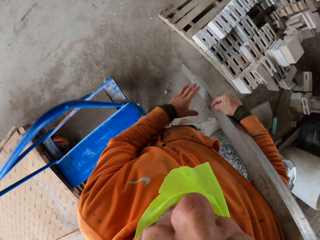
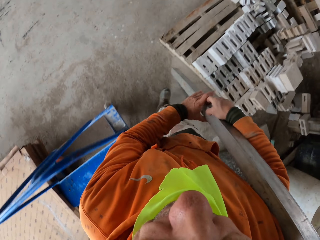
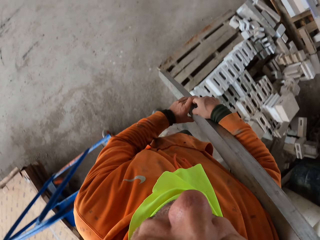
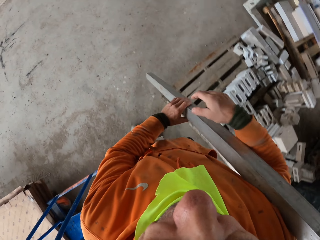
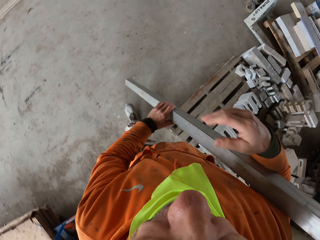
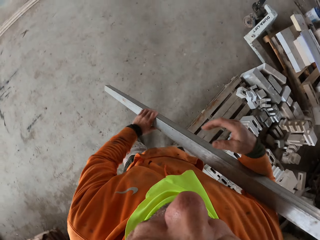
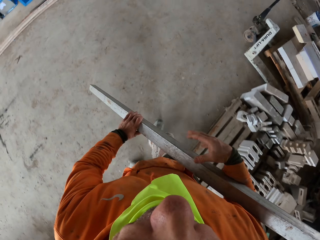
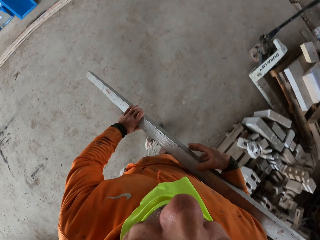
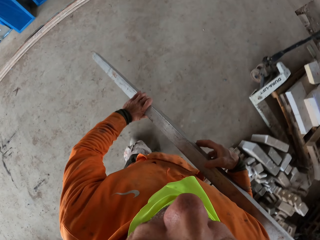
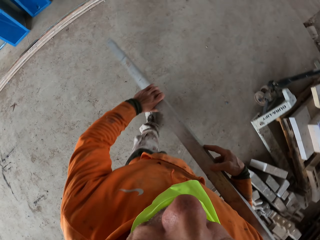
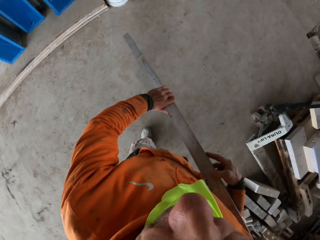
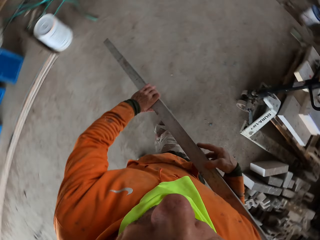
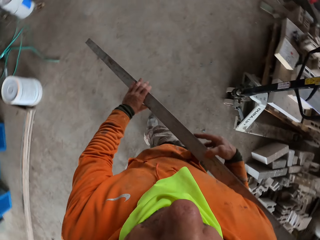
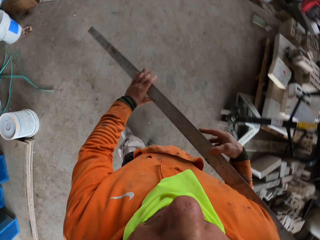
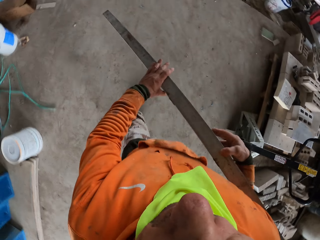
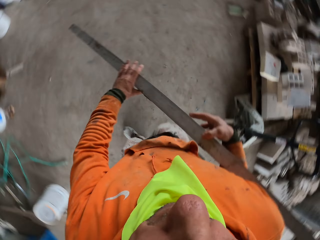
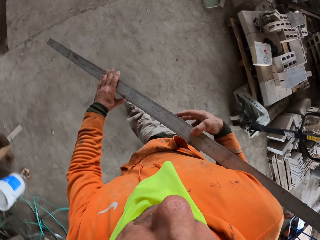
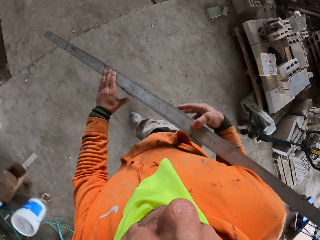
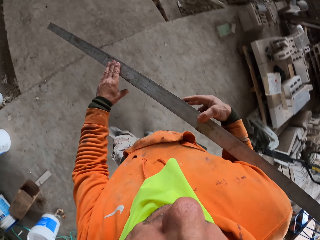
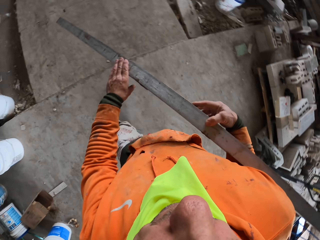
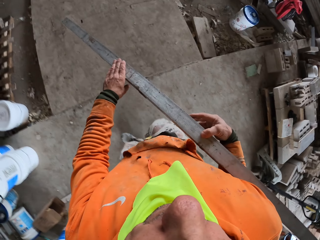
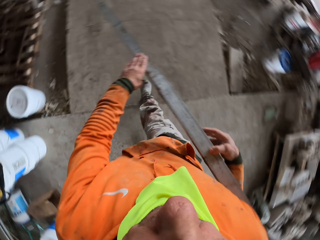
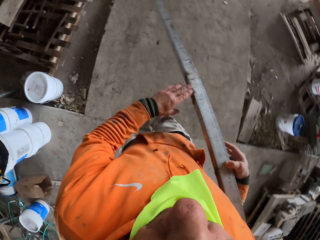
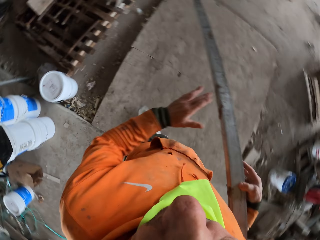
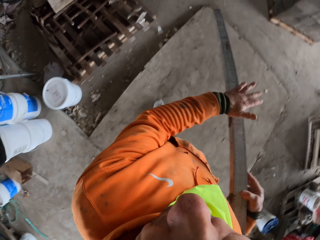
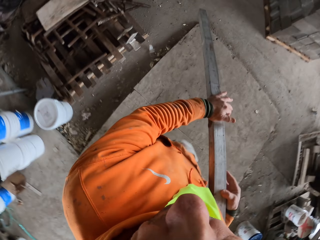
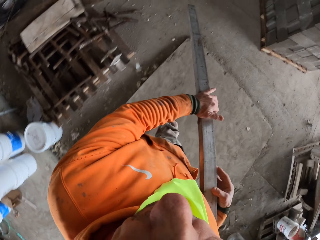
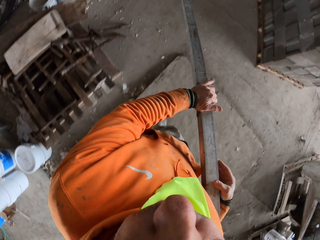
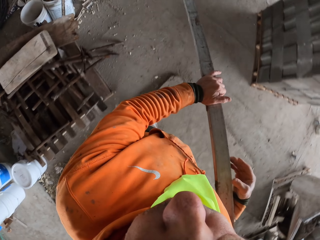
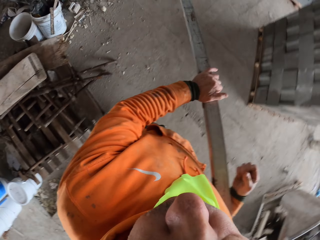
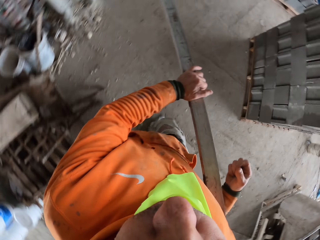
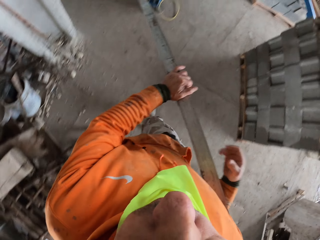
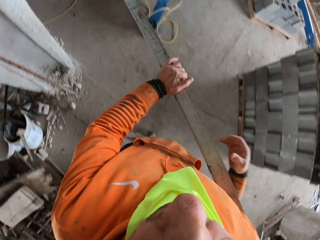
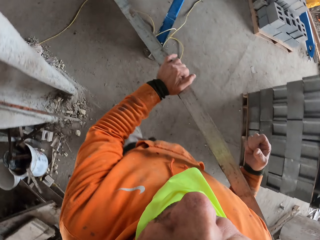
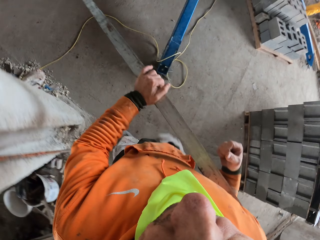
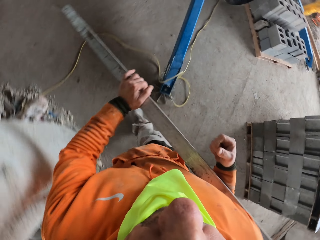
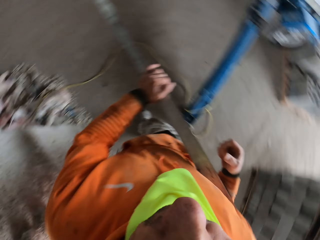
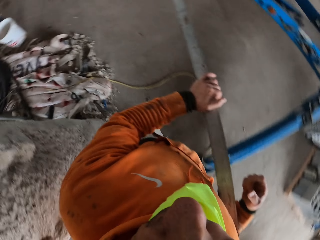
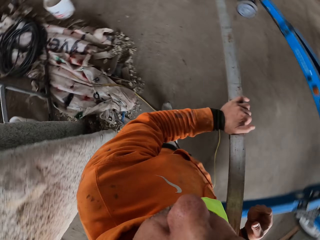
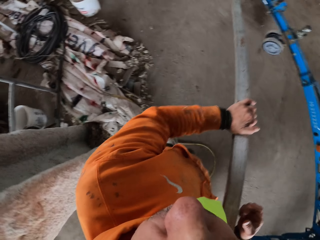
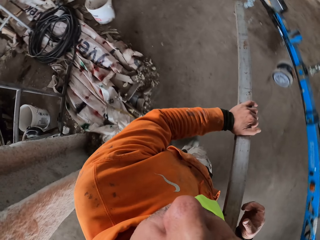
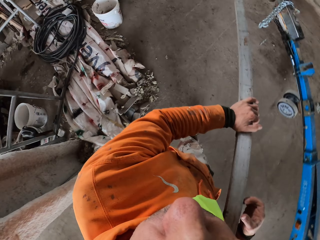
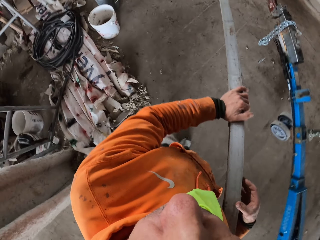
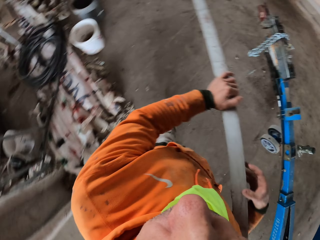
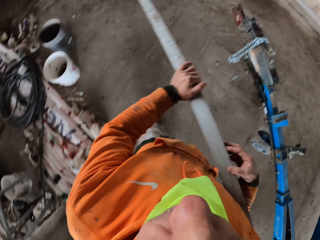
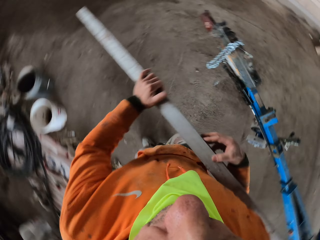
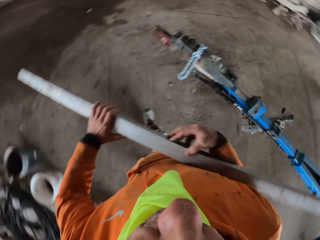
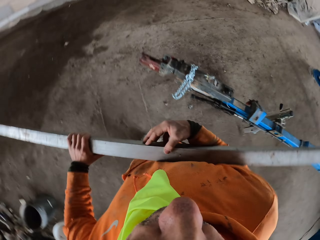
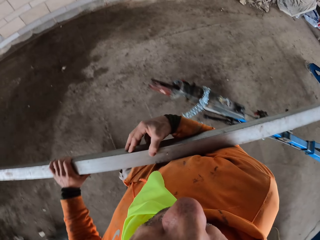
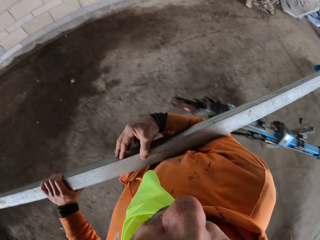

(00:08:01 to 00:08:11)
The camera wearer walks with the iron bar.

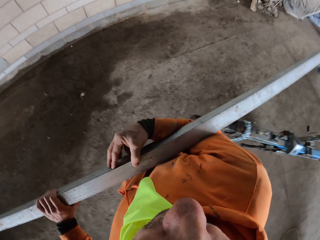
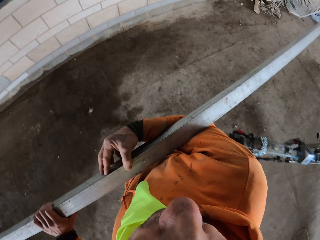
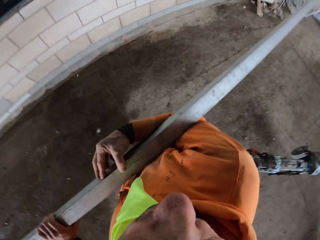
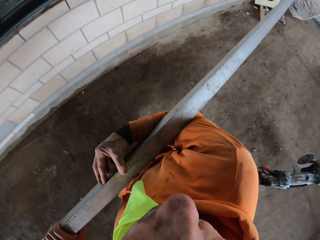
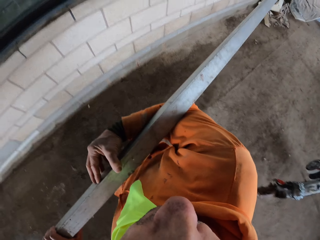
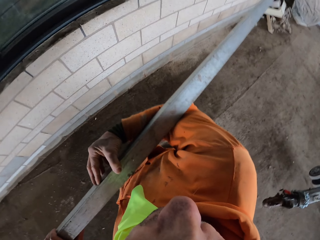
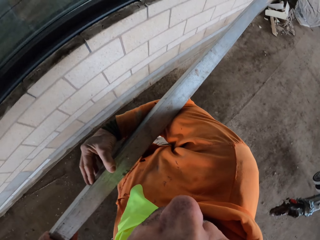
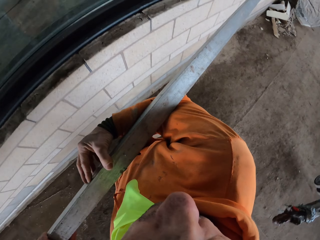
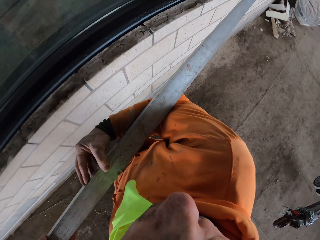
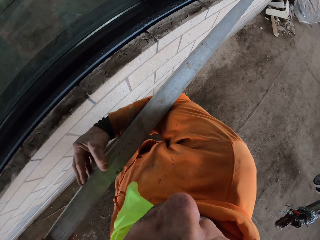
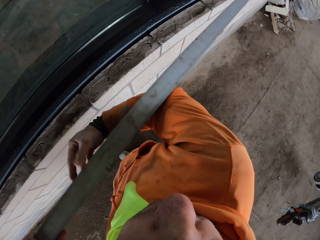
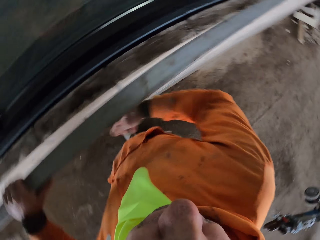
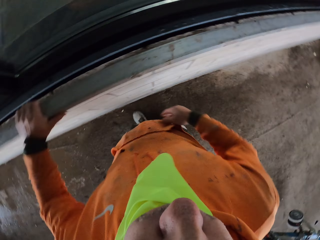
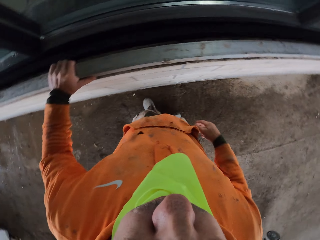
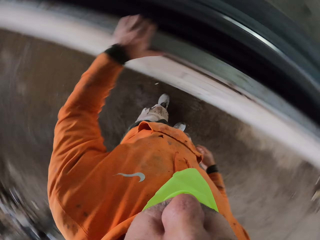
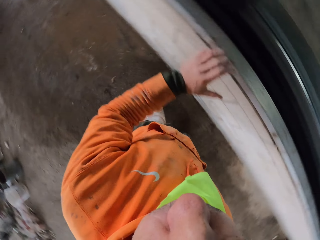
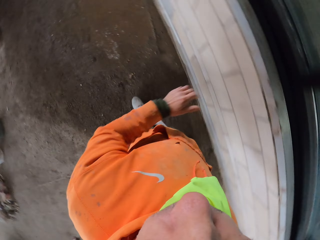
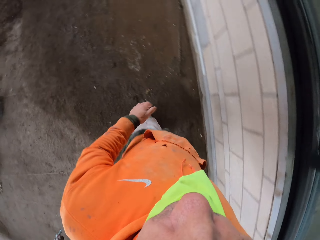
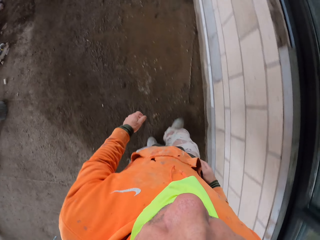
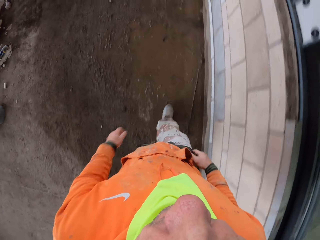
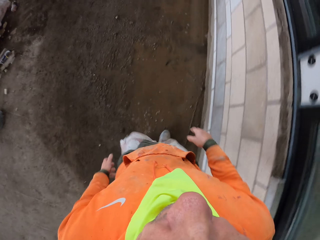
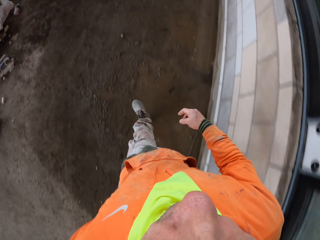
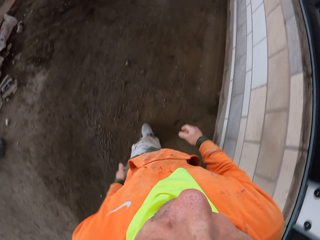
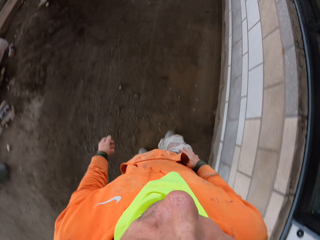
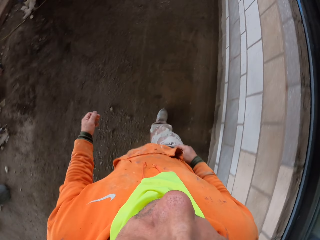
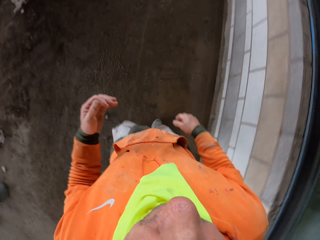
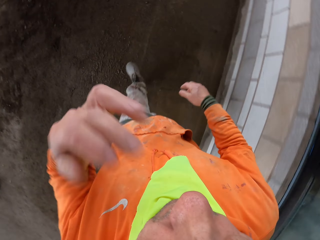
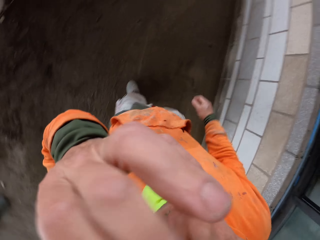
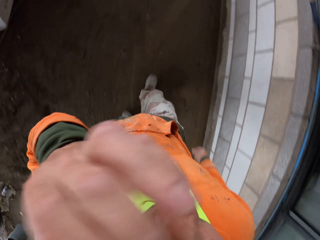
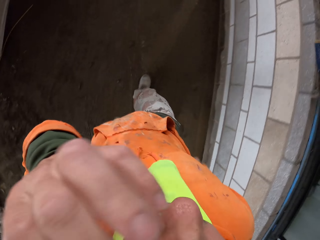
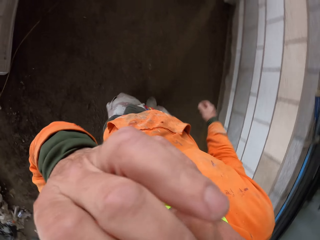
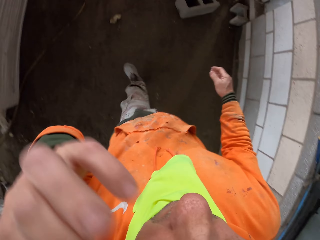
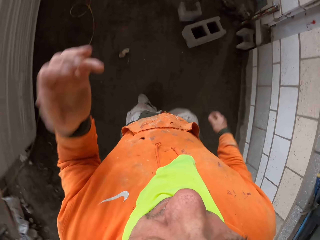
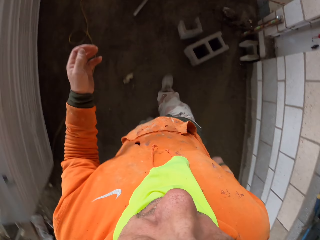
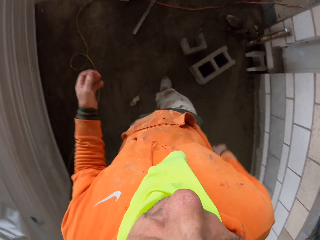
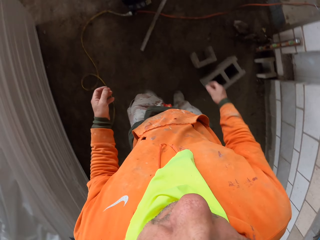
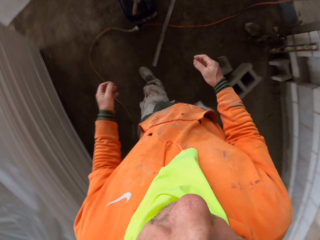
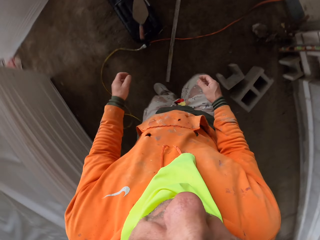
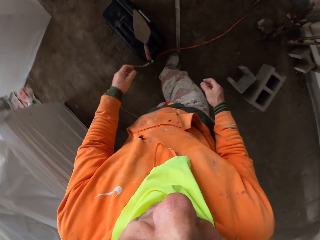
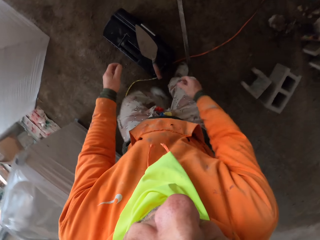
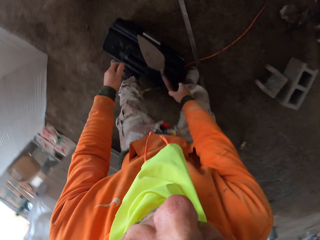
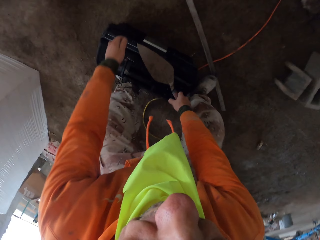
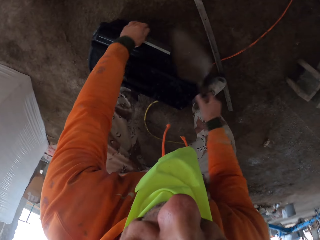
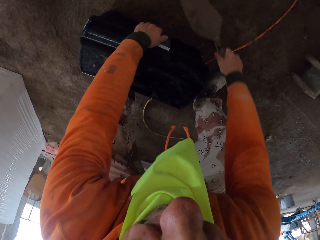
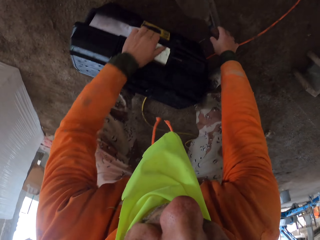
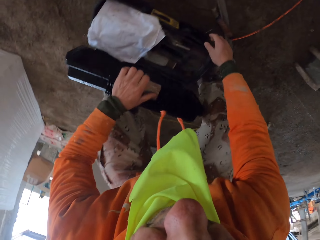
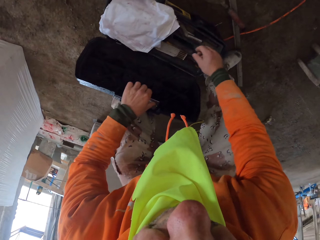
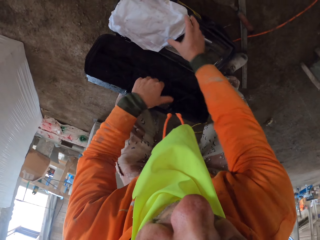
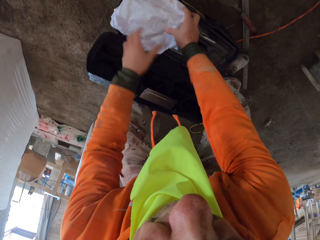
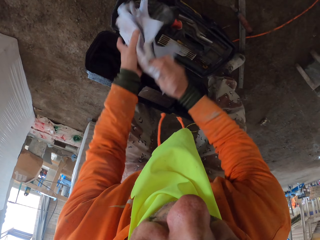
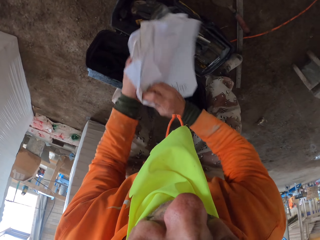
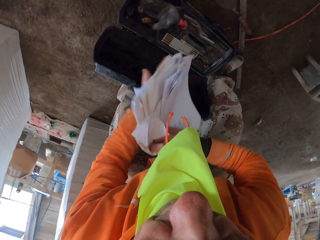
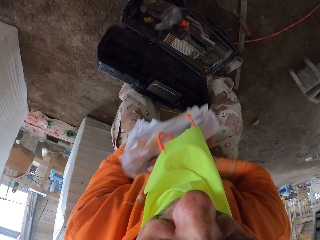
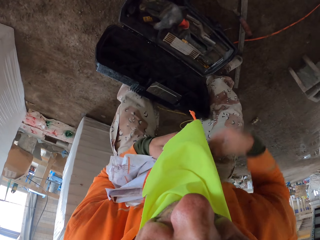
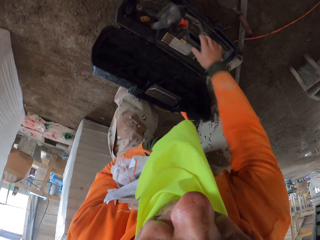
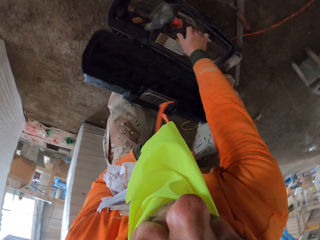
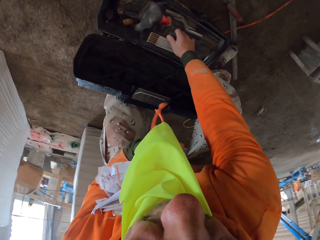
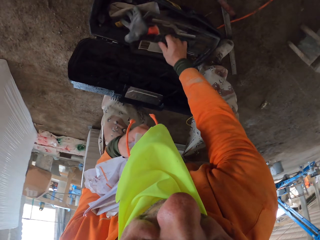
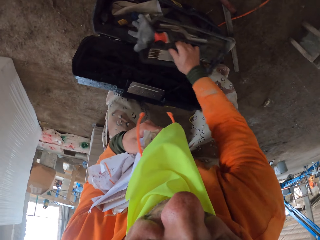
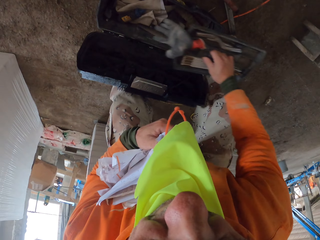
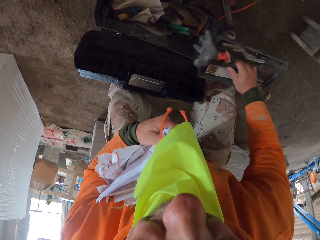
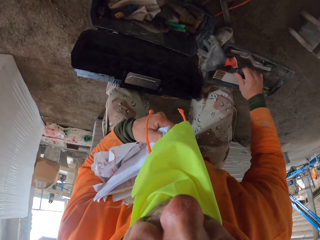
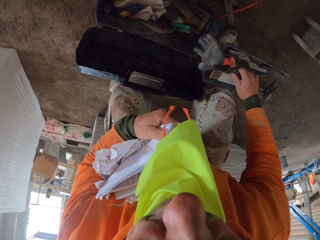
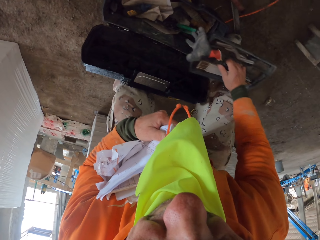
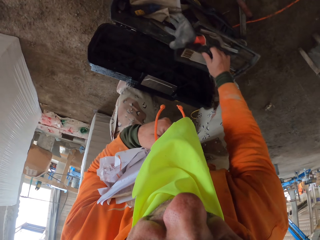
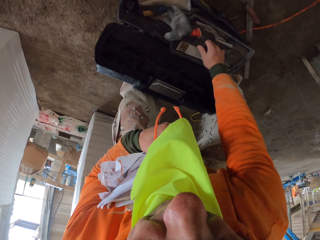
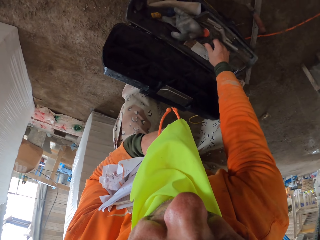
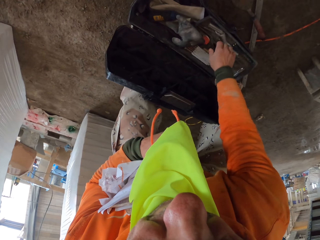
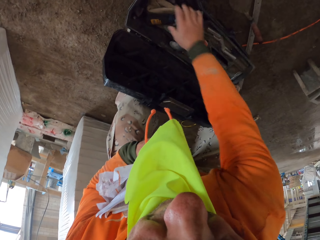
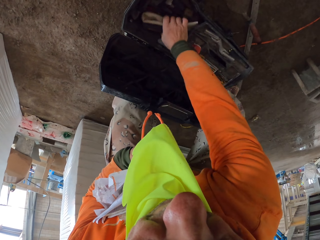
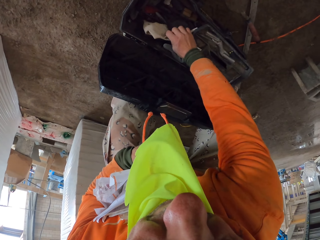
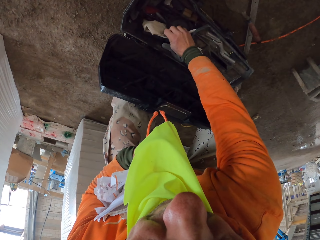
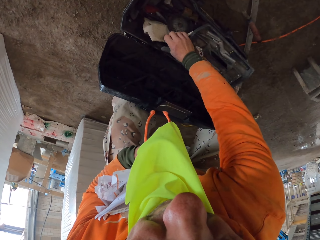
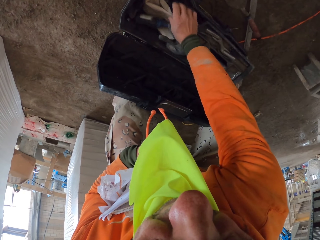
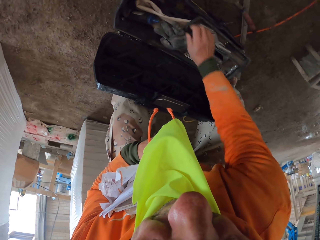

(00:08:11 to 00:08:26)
The camera wearer puts the iron bar on the wall. He walks at the construction site. He scratches his face. He picks the trowel from the tool box. He opens the tool box. He drops the trowel on the floor. He removes the papers from the tool box and holds the papers with the left hand. He lifts the tool box and opens the tool box. He inspects the tool box. He puts the tool box in the tool box. He closes the tool box. He arranges the tool box and inspects the tool box.
